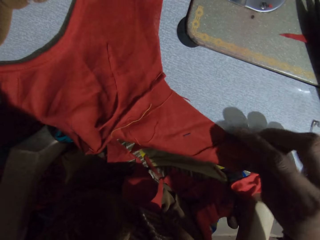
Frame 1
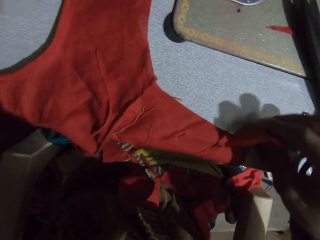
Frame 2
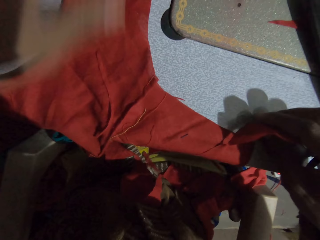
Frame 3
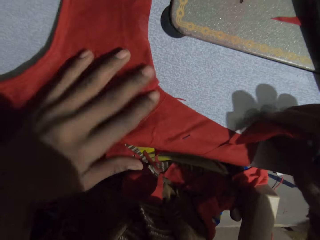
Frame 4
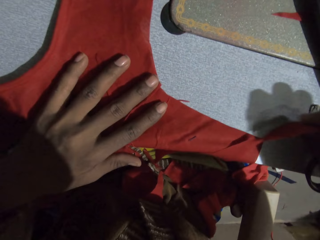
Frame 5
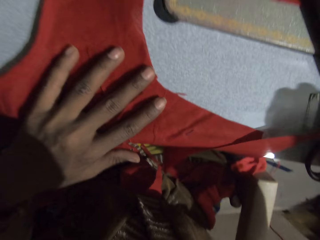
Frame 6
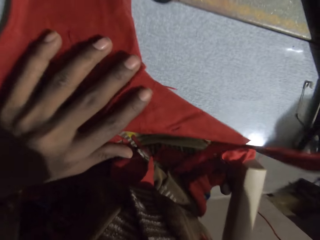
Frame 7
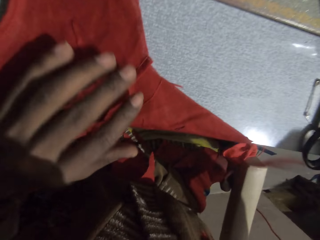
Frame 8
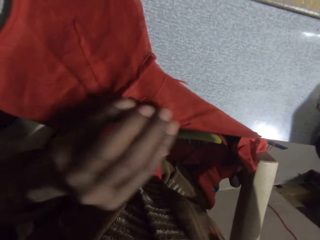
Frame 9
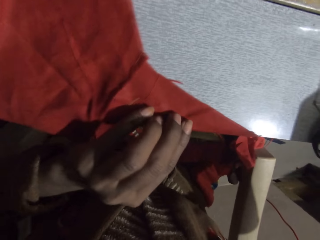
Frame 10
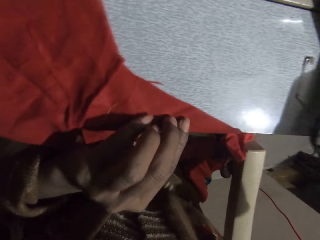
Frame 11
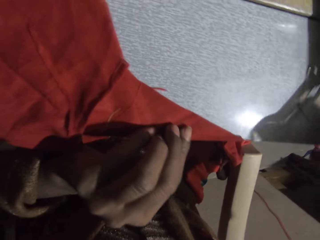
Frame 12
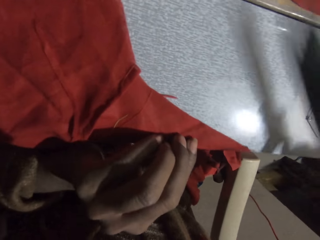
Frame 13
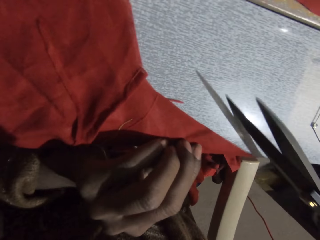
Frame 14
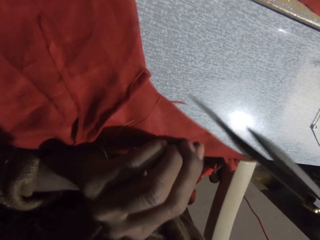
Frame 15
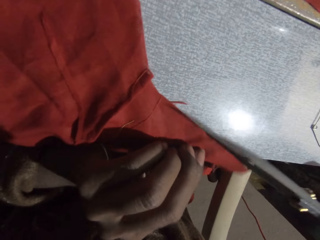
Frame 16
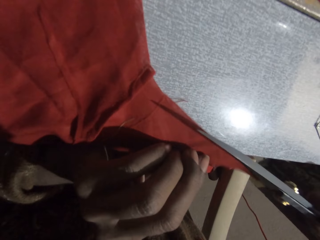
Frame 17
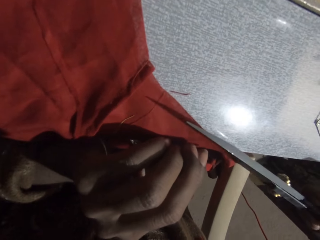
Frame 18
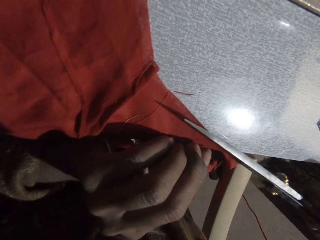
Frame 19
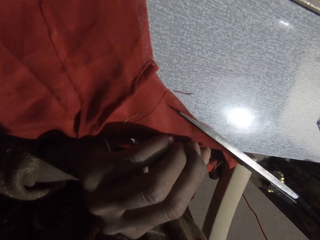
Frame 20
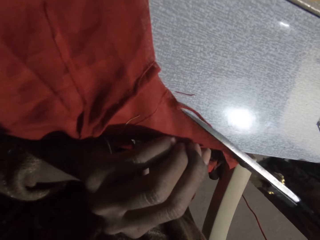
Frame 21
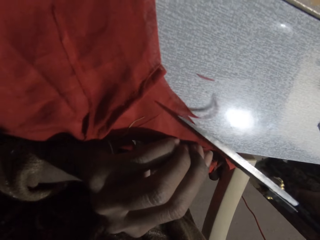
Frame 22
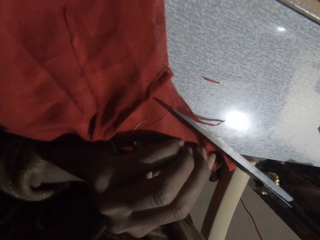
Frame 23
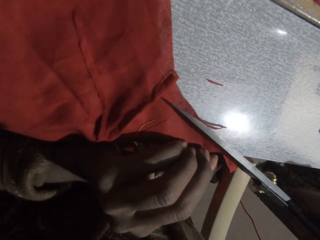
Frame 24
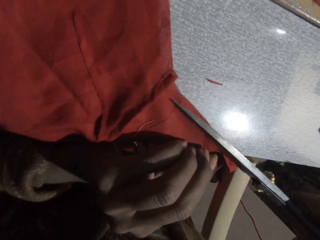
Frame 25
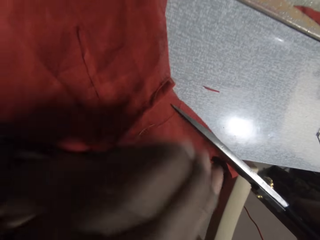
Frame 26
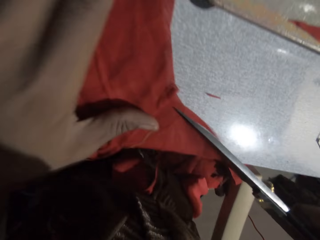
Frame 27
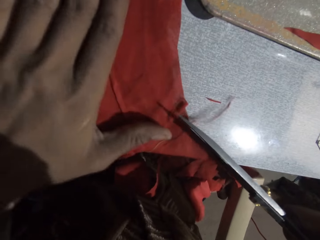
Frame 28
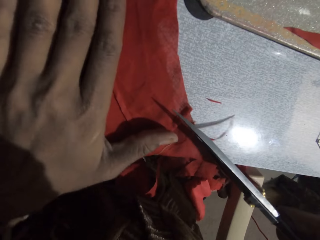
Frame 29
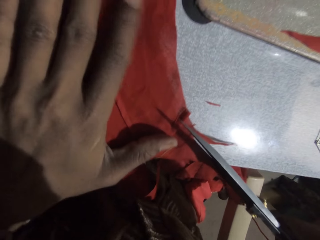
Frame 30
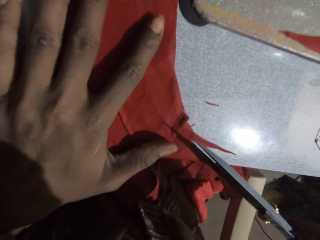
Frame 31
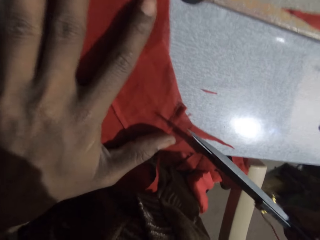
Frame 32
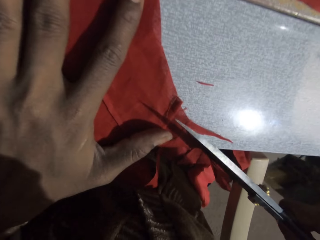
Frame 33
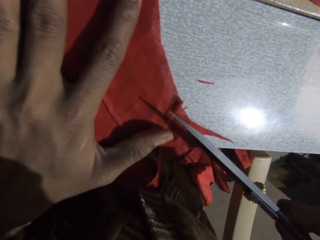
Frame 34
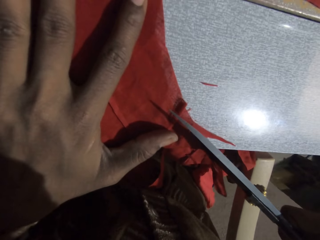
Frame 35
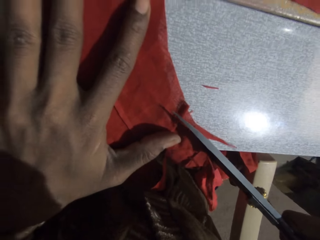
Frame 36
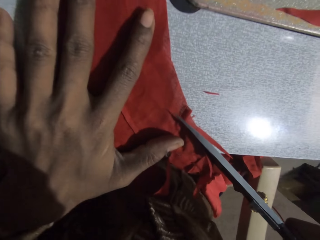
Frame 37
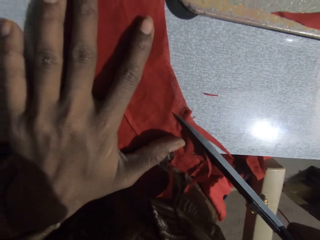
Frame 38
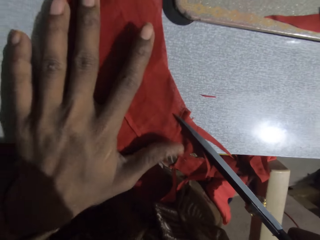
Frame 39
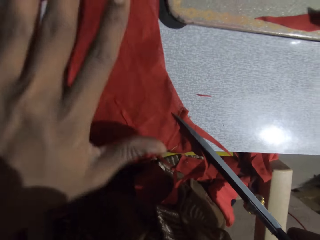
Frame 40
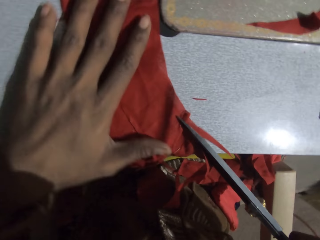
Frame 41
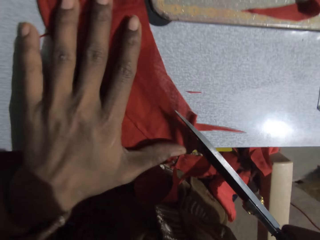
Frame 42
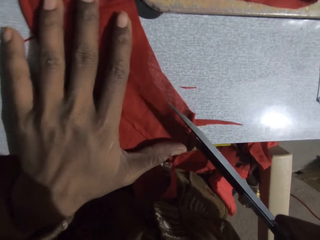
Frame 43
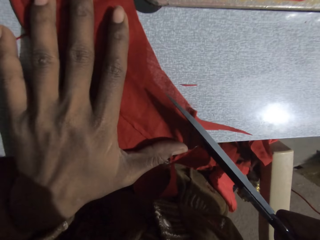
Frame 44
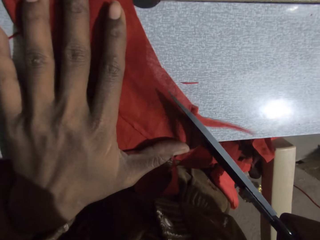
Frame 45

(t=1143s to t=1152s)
The camera wearer removes part of the fabric or piece of cloth. They place their left hand on the fabric. They pick up the scissors on the sewing machine. They cut the piece of cloth with the scissors.

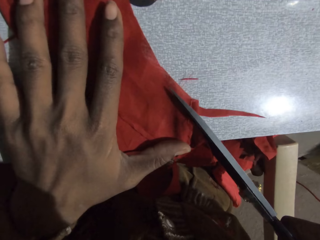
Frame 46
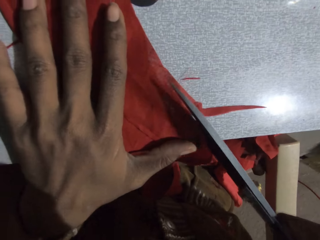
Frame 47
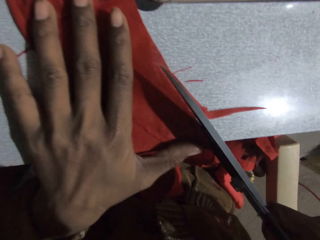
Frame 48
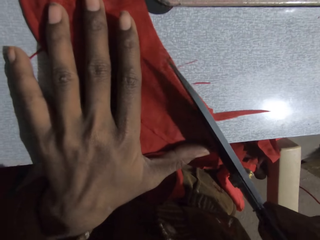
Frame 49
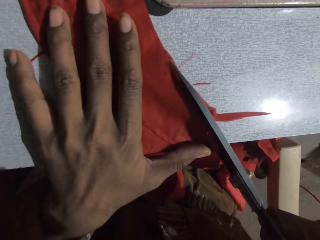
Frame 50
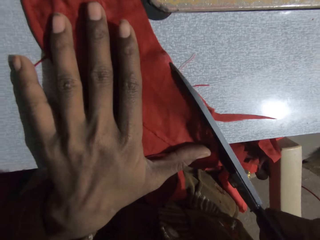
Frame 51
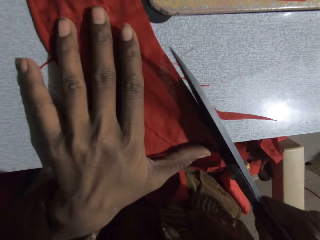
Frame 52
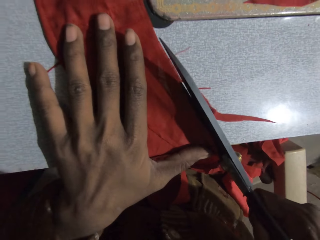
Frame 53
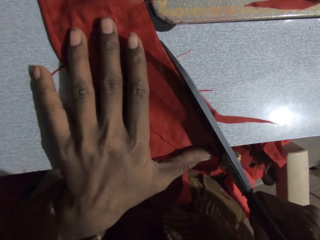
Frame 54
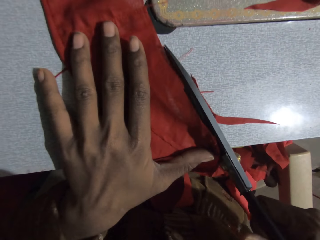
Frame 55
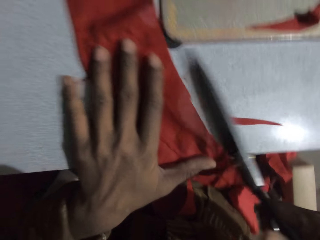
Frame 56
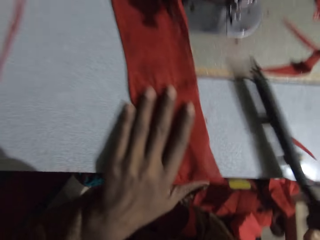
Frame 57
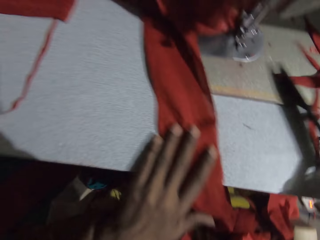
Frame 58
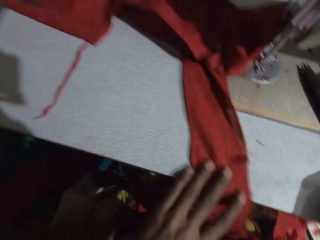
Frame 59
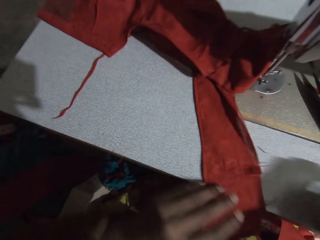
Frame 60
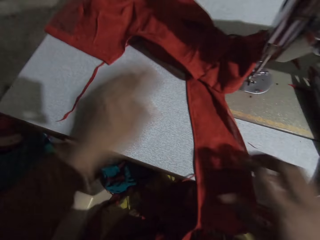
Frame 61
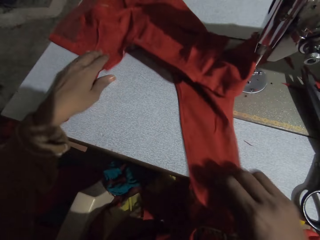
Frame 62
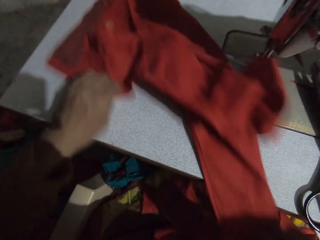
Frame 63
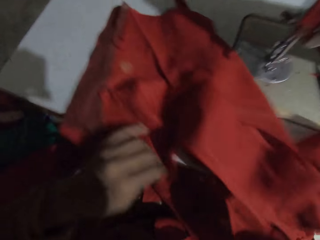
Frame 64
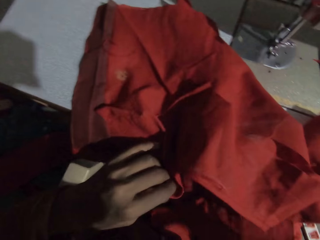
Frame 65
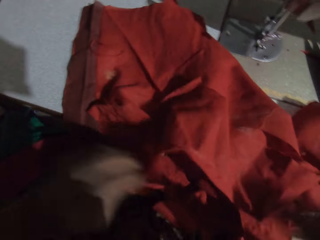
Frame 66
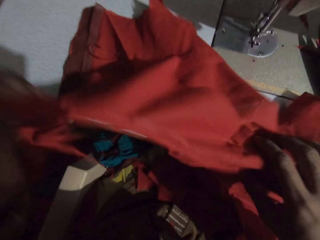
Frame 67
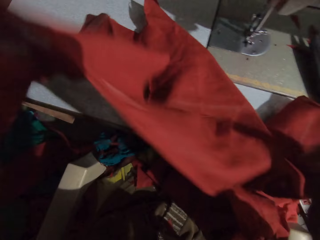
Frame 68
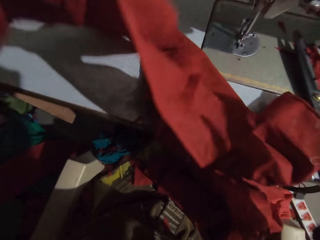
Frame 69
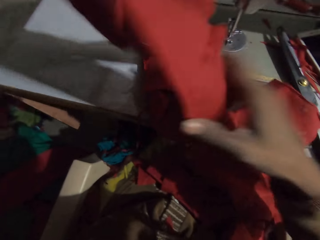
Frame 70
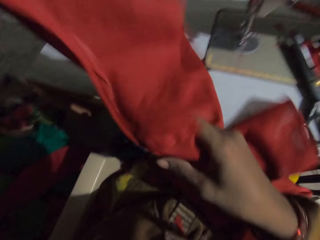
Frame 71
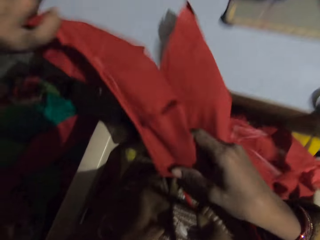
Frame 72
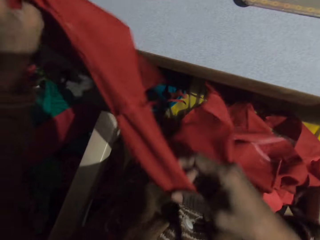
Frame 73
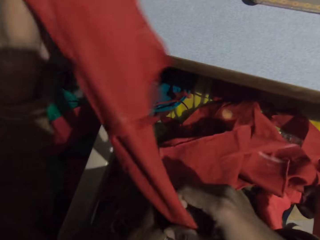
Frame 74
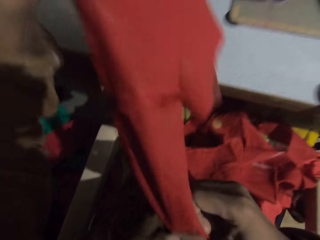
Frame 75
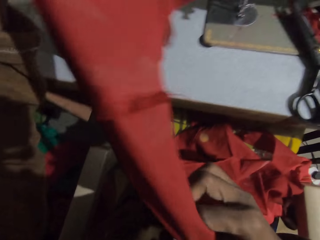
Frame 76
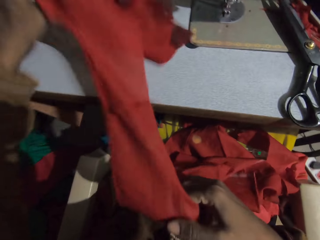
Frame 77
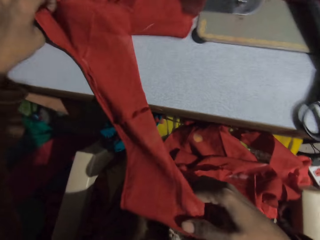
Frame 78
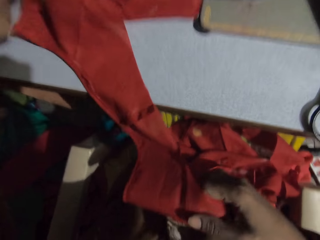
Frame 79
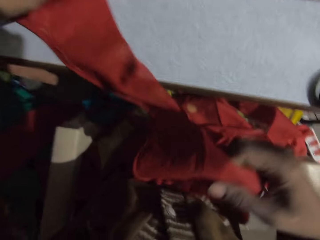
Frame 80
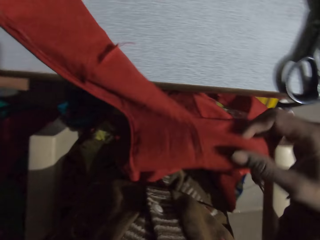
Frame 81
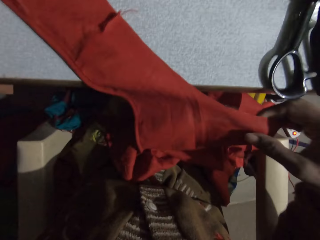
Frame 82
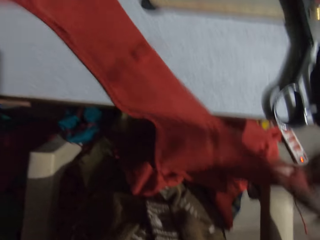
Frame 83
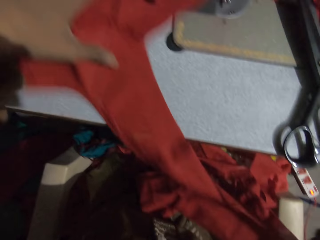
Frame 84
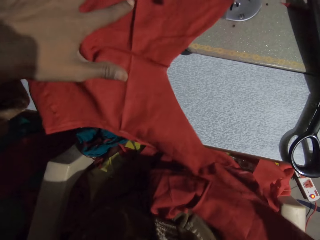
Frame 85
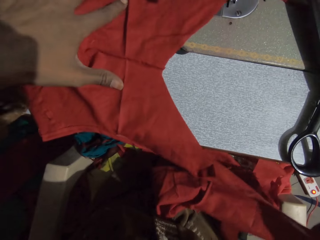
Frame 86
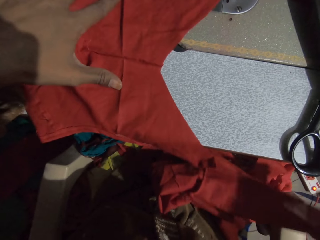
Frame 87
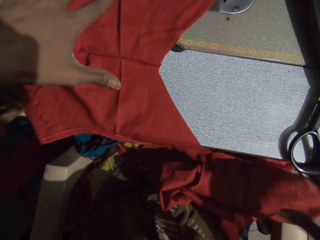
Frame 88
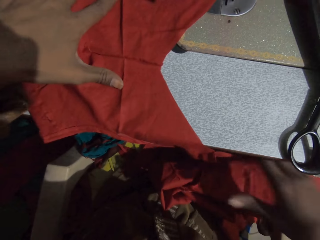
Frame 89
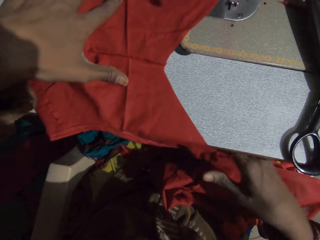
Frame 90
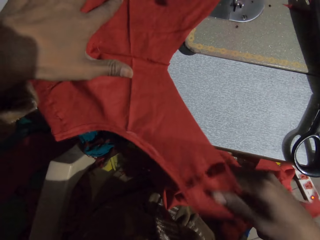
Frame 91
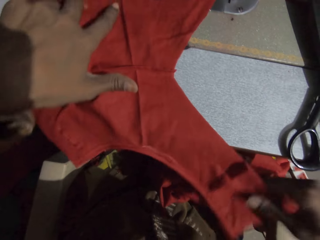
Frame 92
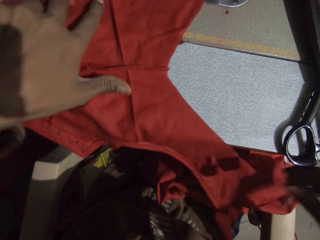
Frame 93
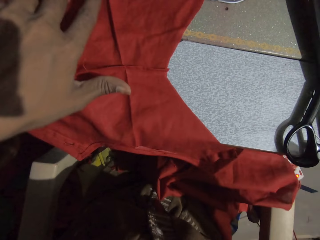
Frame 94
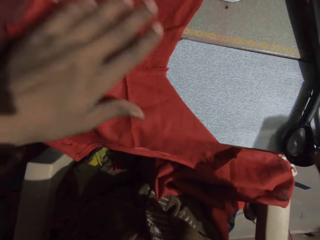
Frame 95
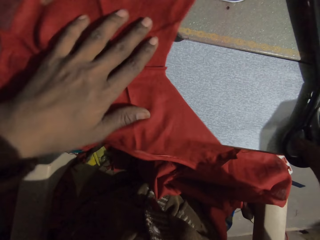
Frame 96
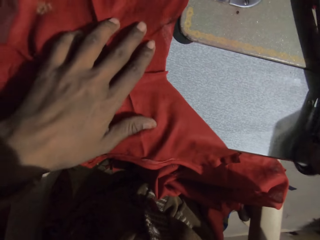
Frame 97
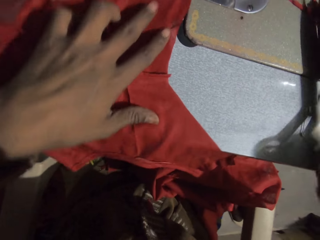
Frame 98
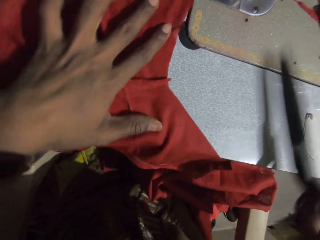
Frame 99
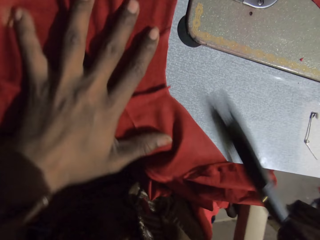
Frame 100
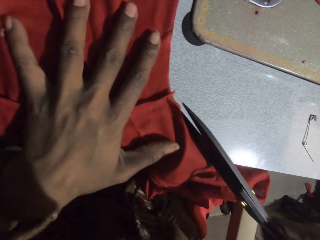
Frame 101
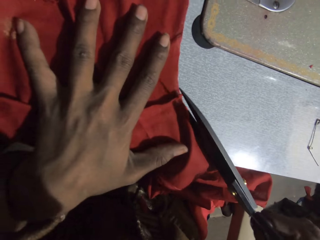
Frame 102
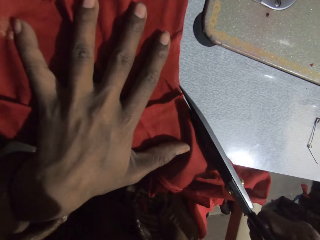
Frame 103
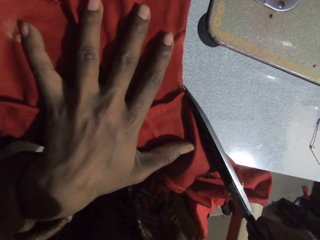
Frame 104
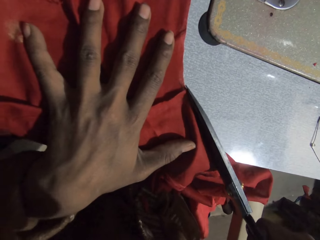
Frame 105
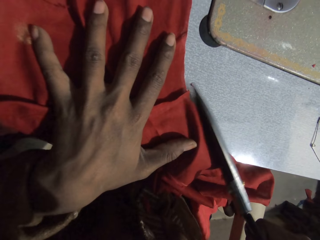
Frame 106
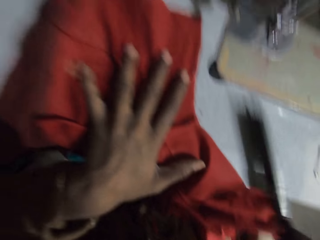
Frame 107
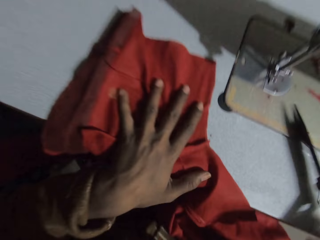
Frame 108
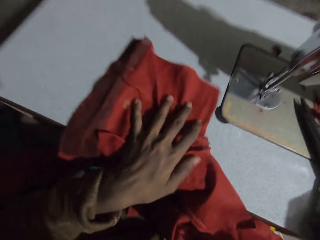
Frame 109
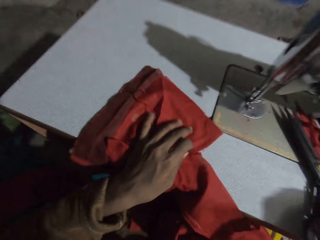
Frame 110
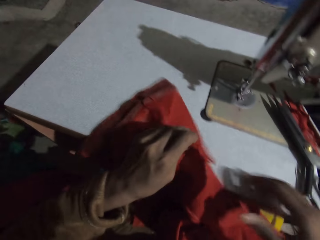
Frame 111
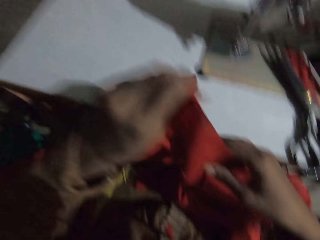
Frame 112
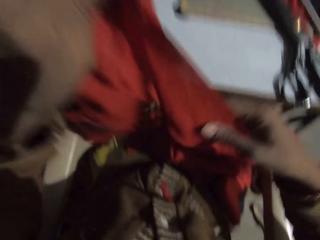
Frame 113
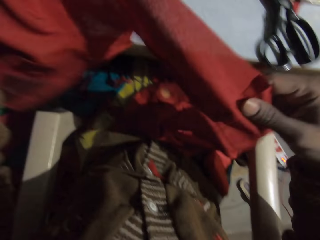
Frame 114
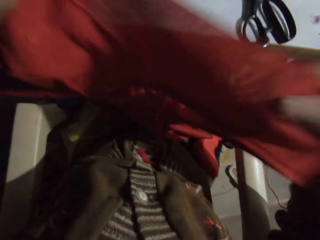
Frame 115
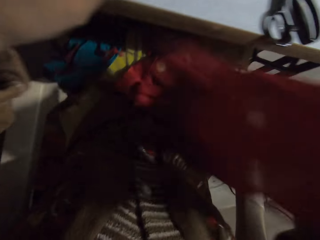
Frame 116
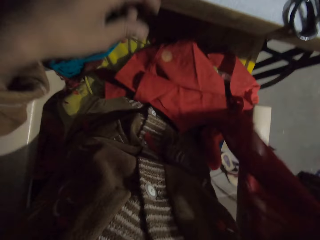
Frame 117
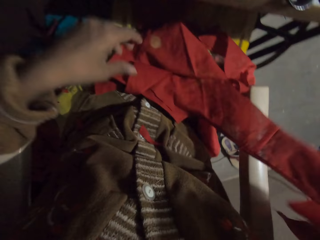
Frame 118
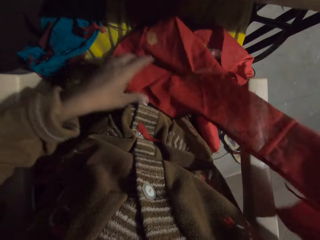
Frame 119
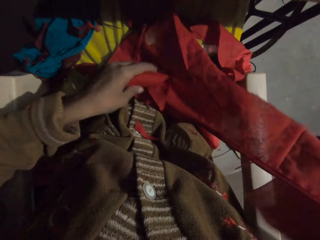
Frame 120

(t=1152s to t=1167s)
The camera wearer puts the scissors on the sewing machine. They grab the fabric or piece of cloth. They move the piece of cloth on the sewing machine. They check the fabric. They pick up the scissors on the sewing machine. They cut the piece of cloth with the scissors. They put the scissors on the sewing machine. They pick up the piece of cloth from the sewing machine. They check the fabric.
